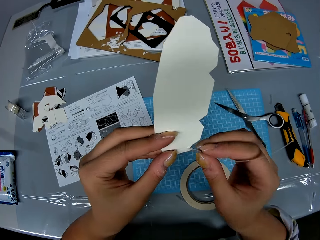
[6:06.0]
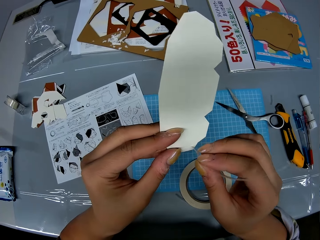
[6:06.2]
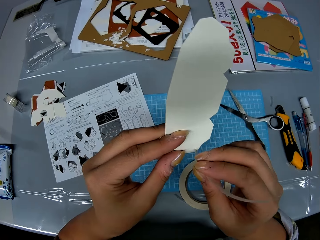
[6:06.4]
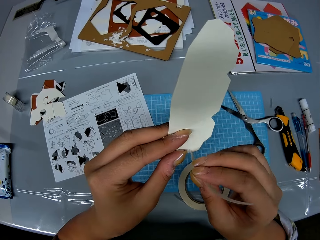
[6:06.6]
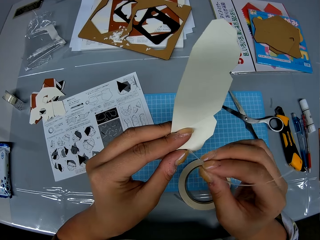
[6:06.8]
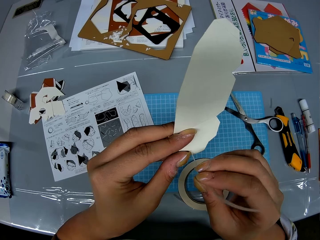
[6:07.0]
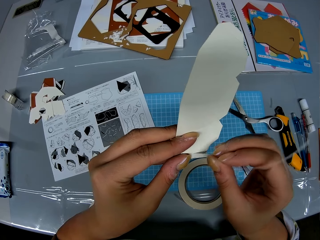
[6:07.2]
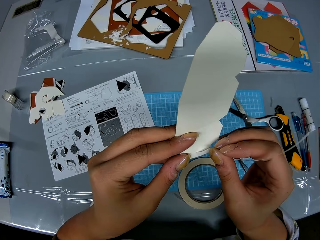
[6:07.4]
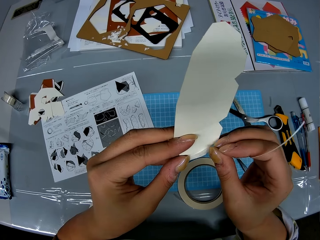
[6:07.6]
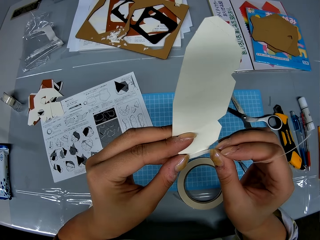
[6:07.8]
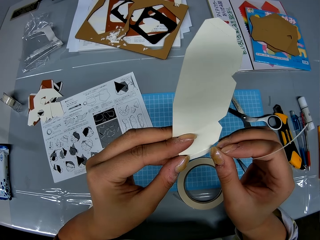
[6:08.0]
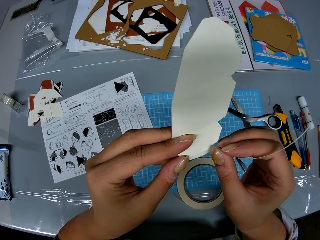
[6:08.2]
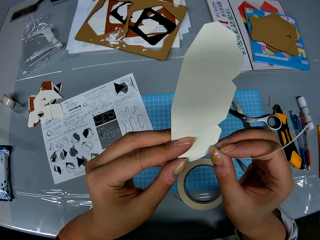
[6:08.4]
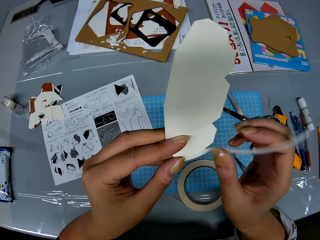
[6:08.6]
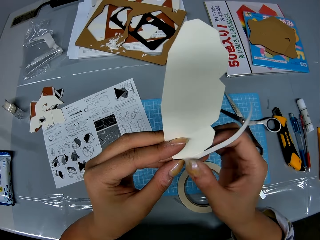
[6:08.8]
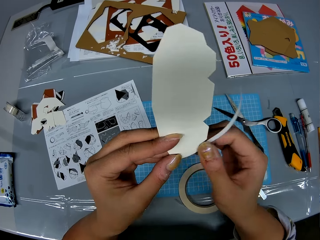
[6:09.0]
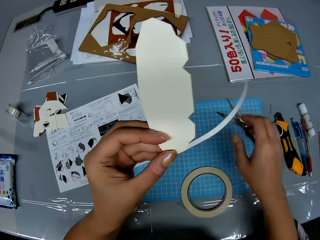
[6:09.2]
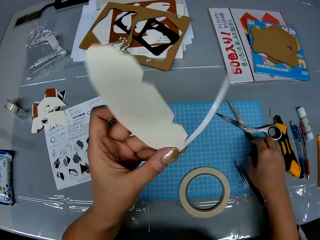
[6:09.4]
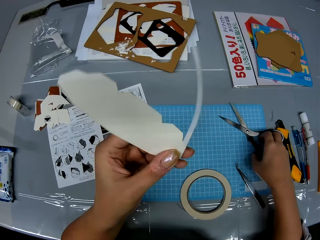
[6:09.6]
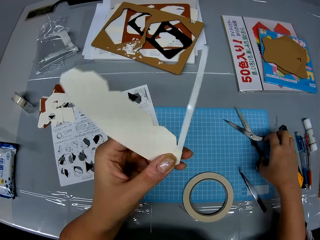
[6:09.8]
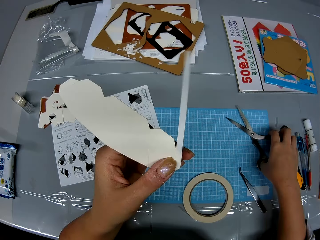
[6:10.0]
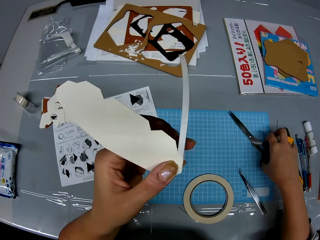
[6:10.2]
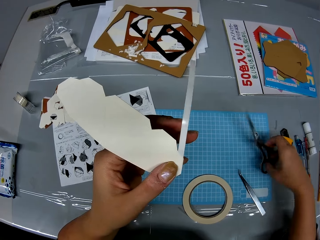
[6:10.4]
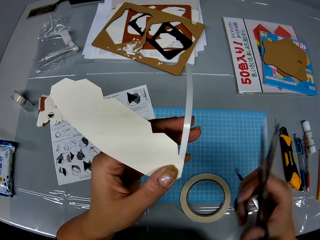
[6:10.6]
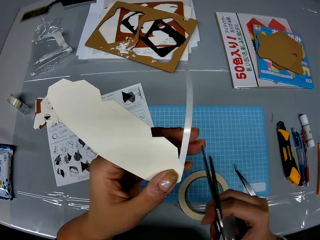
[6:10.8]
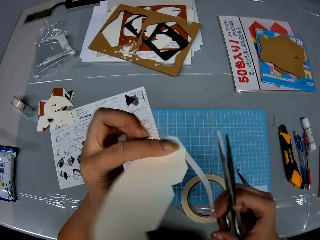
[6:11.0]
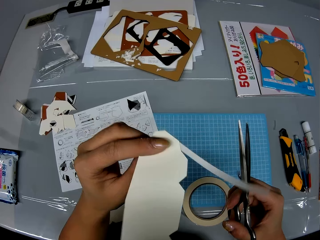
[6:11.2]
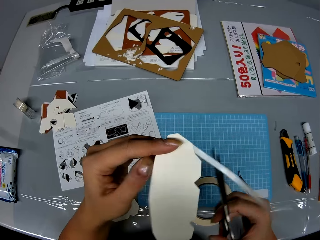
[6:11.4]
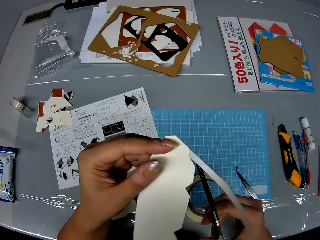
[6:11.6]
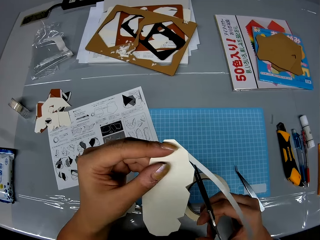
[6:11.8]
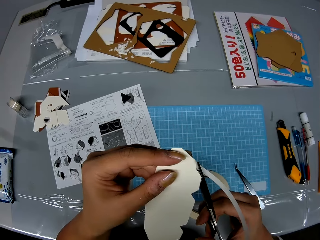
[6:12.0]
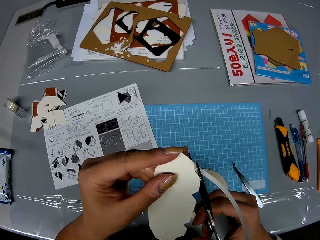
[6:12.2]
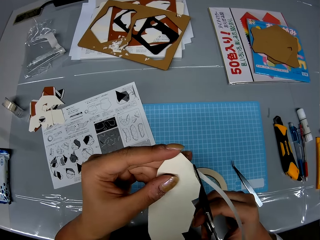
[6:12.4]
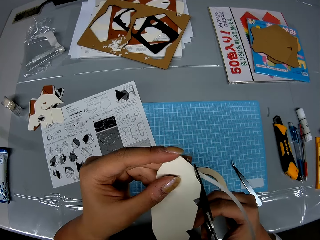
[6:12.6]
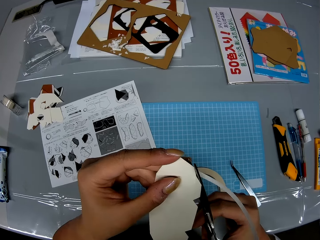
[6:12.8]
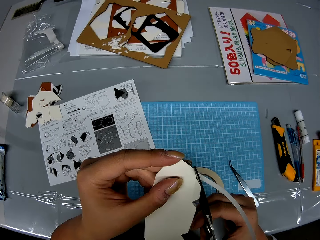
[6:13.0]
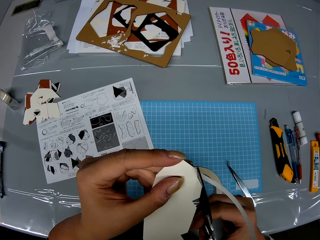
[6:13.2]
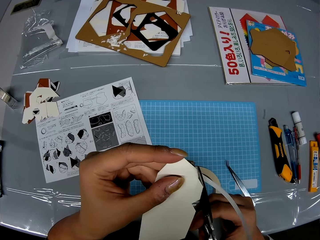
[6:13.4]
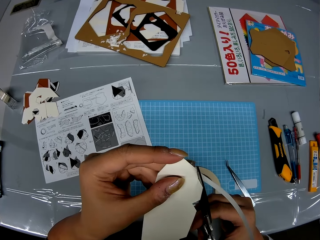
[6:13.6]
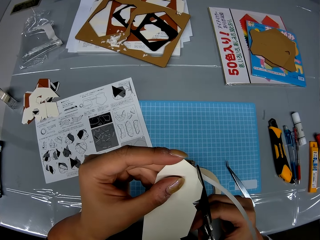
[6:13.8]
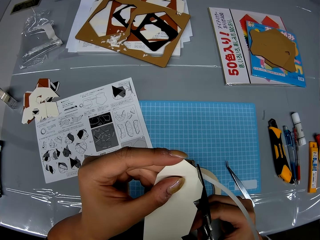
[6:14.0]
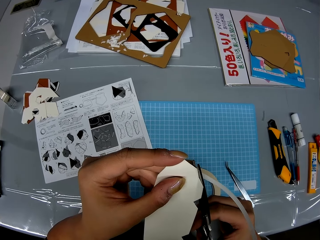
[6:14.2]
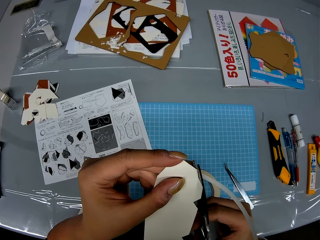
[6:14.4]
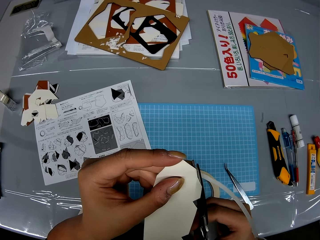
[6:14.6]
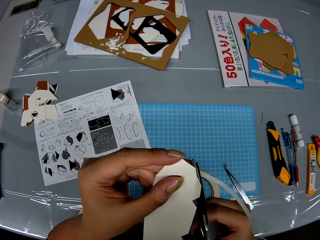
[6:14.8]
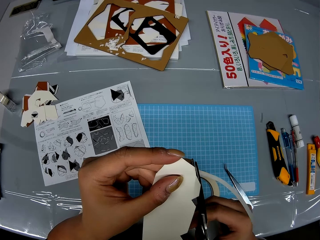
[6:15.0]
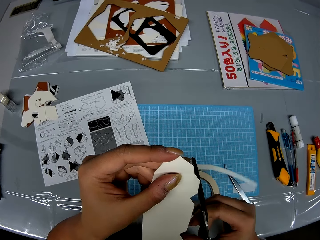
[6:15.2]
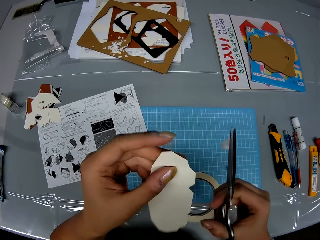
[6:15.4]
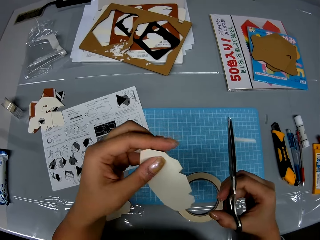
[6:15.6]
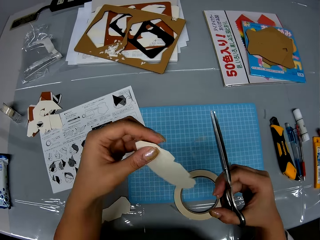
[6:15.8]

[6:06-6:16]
The camera wearer picks up the scissors from the table. They cut out the adhesive tape on the craft with the scissors.

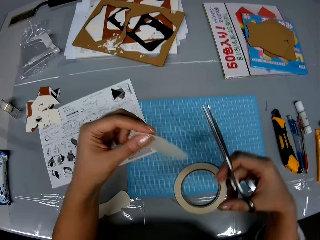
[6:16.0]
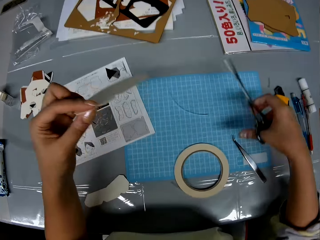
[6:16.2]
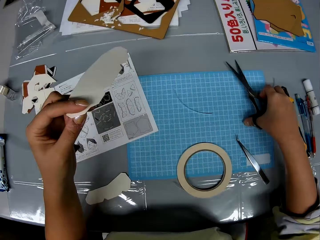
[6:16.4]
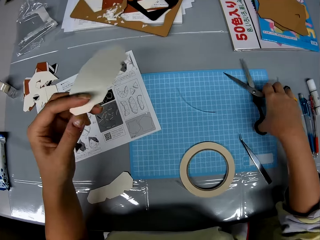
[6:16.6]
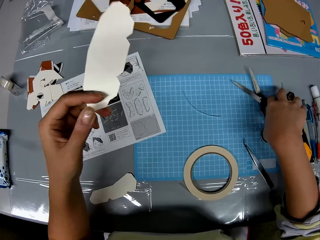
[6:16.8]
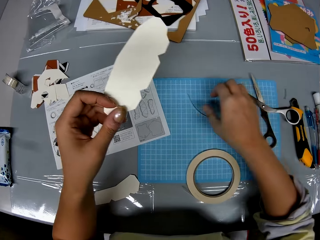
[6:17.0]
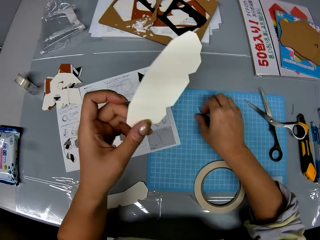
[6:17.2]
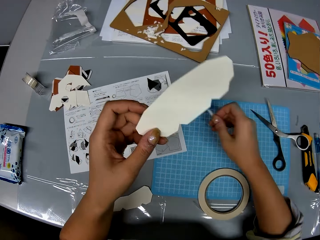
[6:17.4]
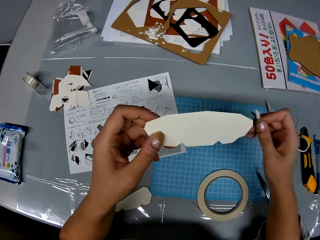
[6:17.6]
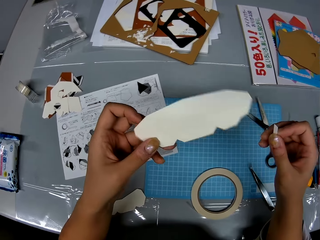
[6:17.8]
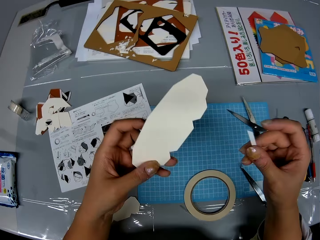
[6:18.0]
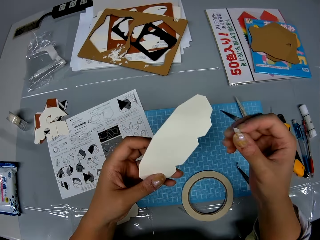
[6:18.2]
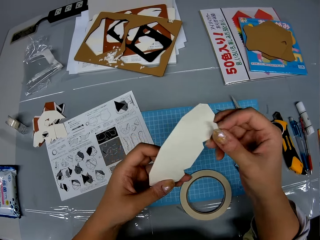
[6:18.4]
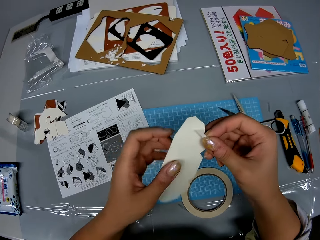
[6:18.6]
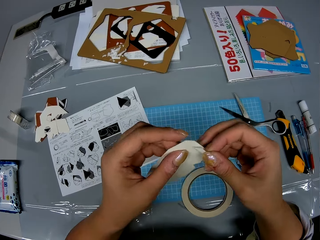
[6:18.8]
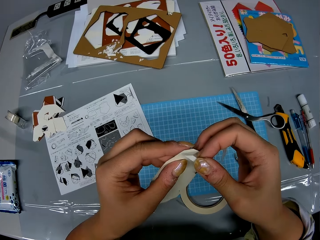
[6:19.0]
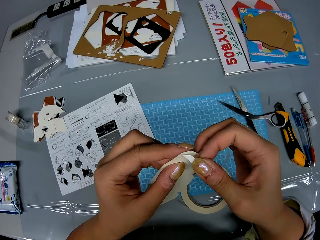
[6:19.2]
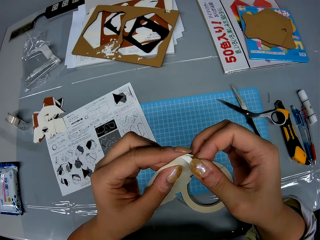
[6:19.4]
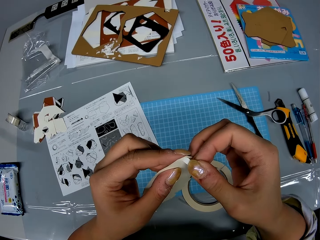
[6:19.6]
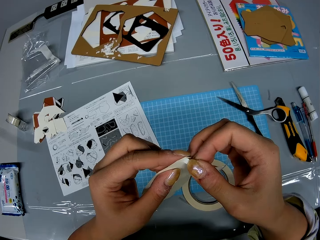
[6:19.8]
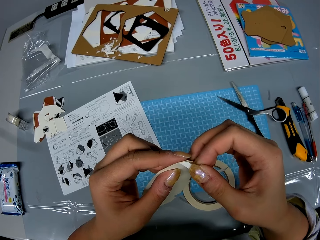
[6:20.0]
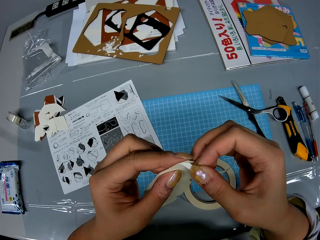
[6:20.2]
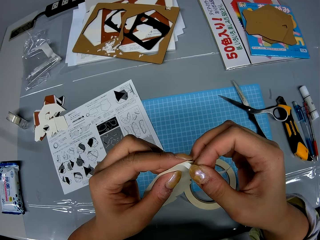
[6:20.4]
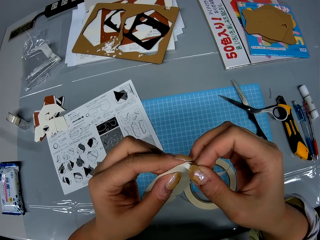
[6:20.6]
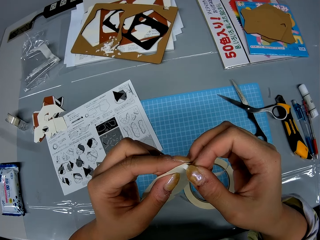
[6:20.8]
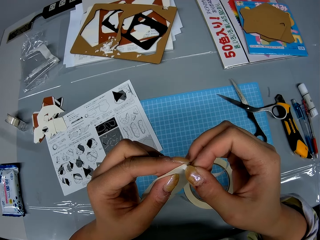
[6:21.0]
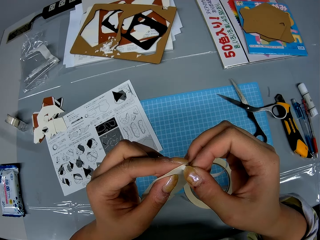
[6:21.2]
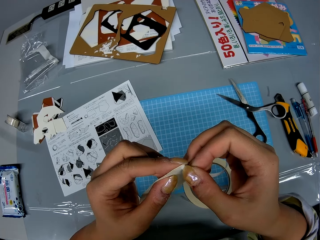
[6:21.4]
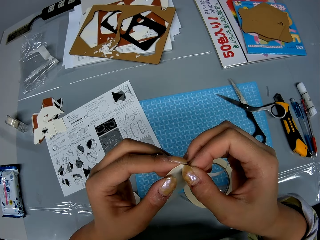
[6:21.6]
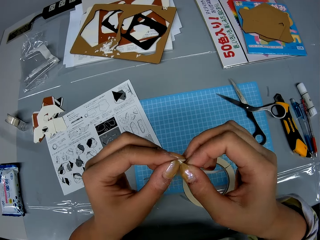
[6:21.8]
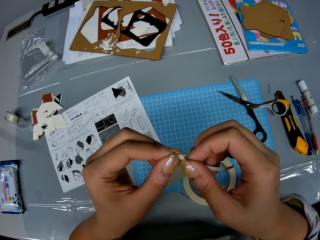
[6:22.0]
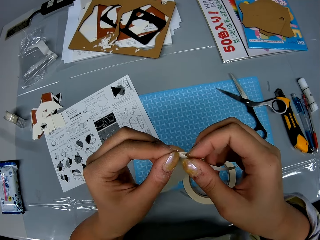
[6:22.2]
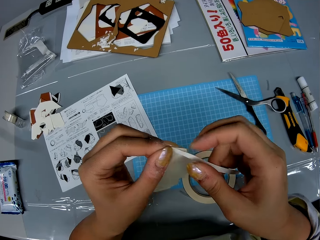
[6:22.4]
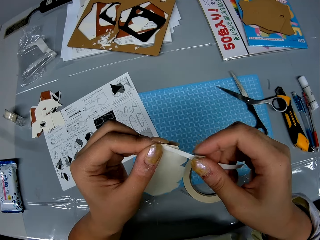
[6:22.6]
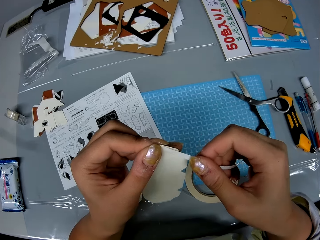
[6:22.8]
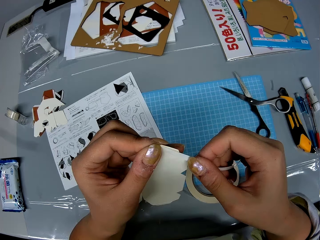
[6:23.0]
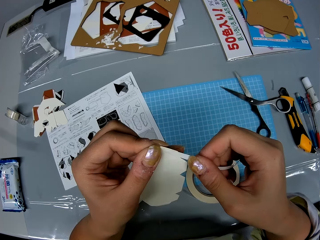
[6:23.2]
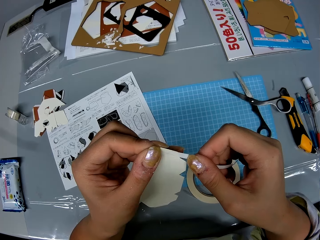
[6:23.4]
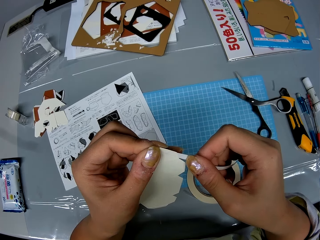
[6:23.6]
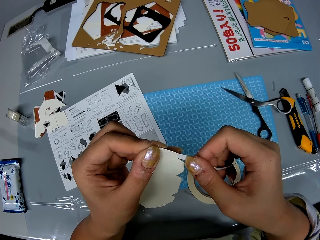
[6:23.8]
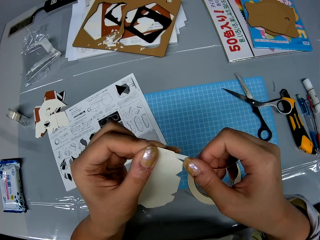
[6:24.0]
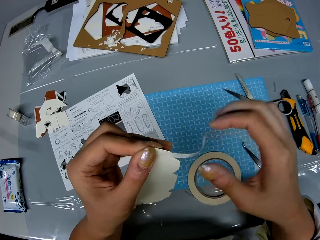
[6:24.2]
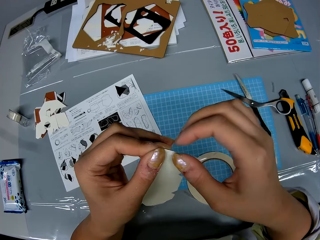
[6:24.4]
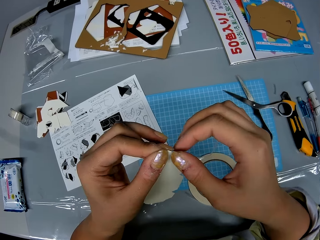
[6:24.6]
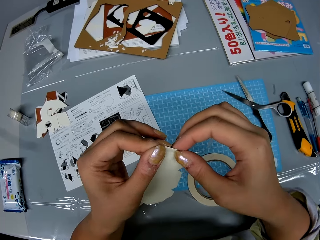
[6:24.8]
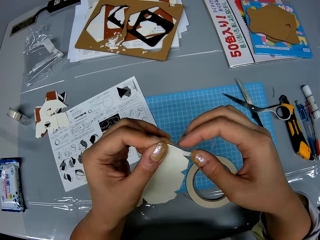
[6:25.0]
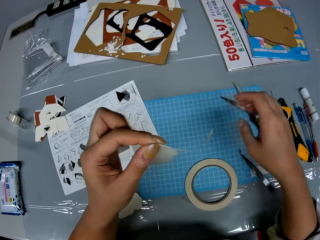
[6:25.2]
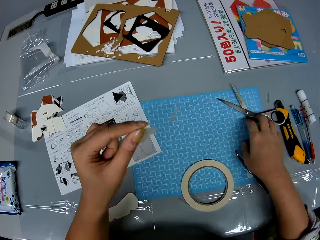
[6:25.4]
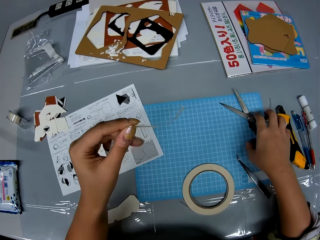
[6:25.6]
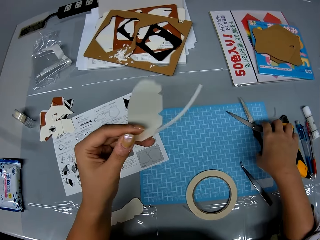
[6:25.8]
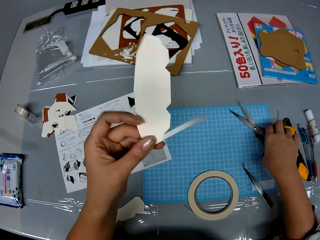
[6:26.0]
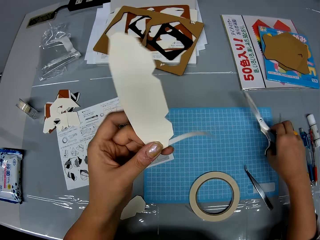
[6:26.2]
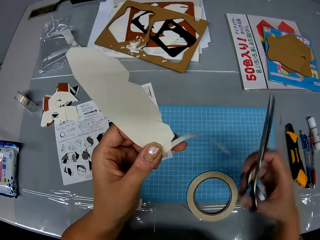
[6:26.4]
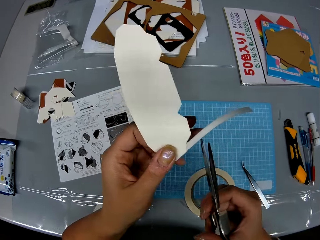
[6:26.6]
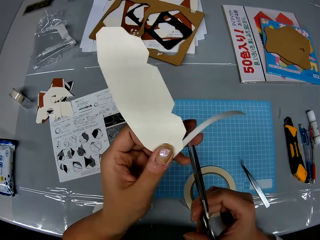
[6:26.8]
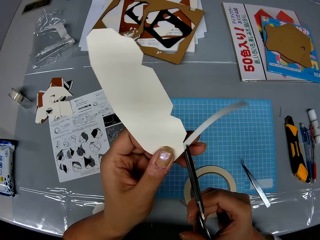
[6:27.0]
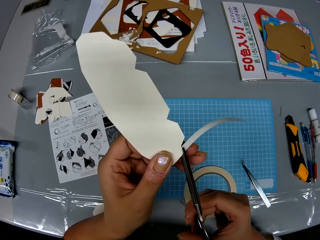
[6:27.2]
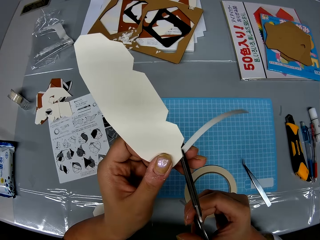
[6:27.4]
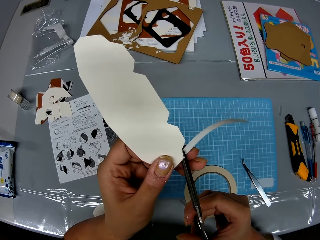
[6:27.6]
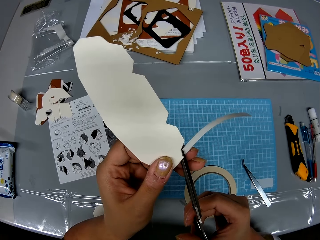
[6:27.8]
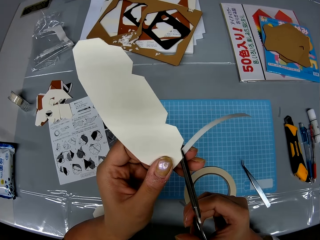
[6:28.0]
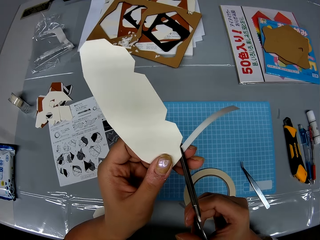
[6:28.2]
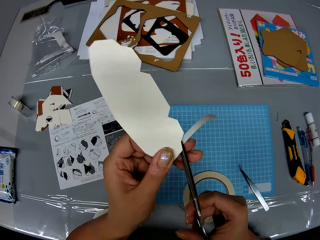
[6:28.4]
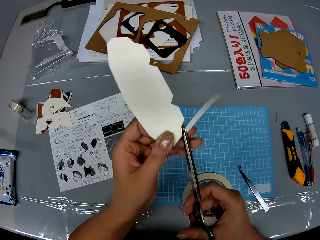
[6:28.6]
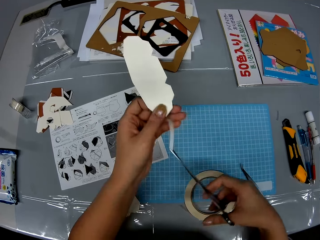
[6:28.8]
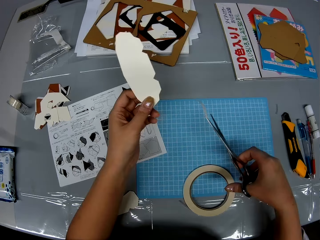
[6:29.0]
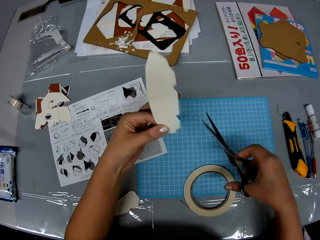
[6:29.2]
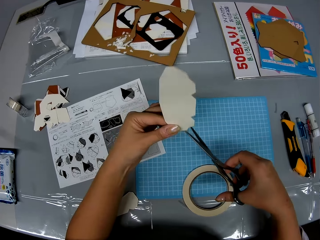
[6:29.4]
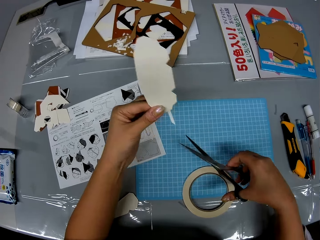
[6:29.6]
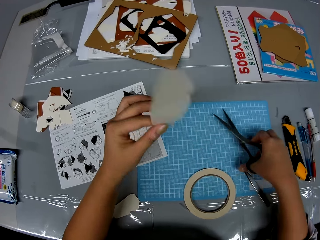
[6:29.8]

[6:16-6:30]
The camera wearer drops the scissors on the table. They pick up the adhesive tape from the table. They attach the adhesive tape to the crafting paper. They pick up the scissors from the table. They cut out the adhesive tape on the craft with the scissors.
